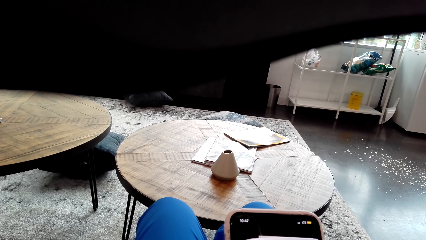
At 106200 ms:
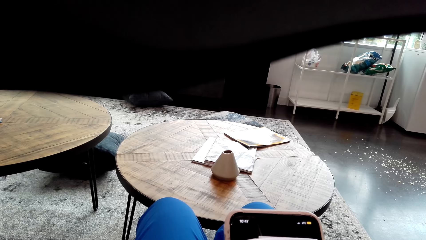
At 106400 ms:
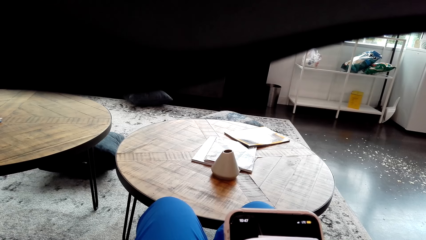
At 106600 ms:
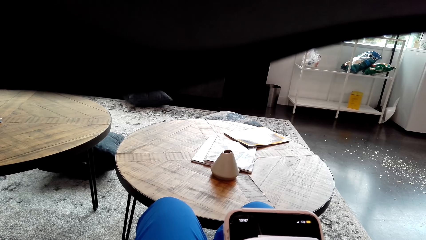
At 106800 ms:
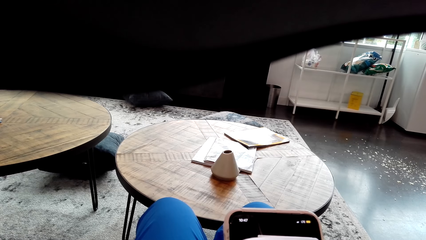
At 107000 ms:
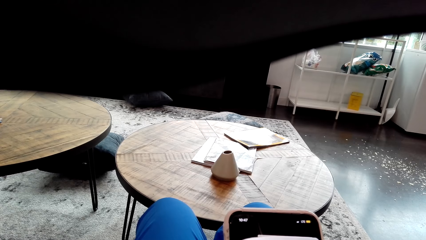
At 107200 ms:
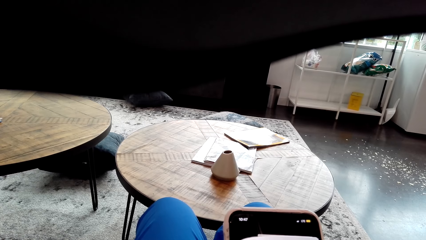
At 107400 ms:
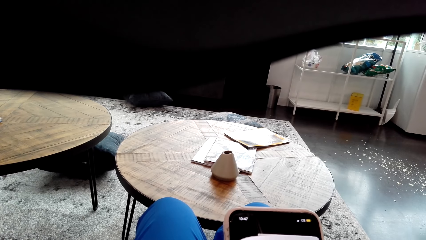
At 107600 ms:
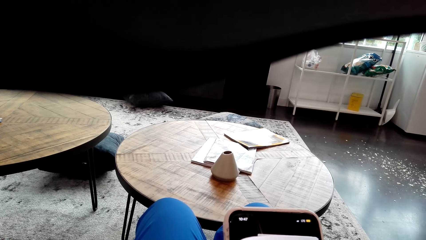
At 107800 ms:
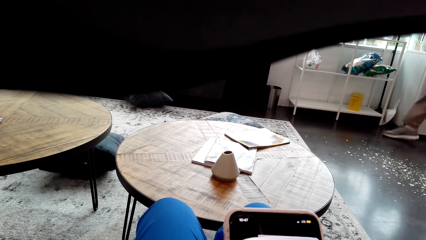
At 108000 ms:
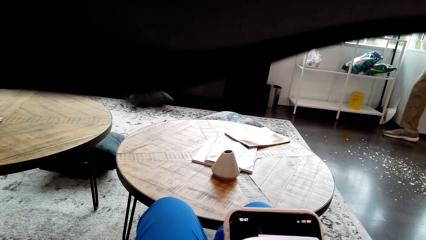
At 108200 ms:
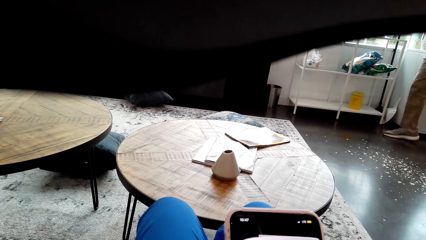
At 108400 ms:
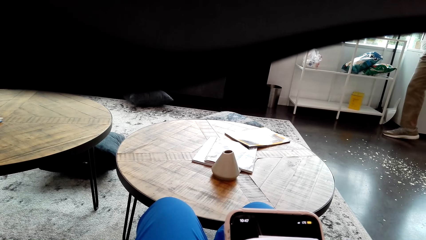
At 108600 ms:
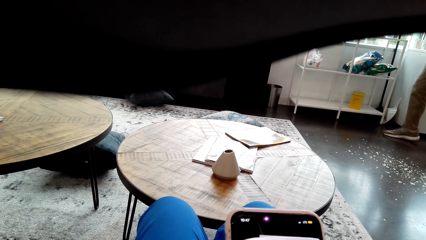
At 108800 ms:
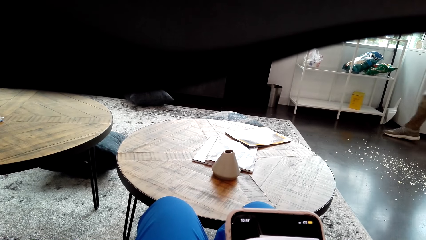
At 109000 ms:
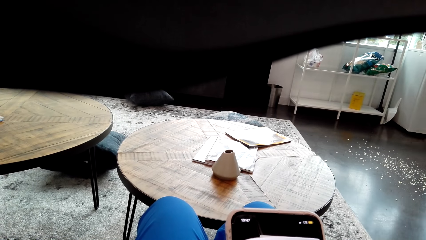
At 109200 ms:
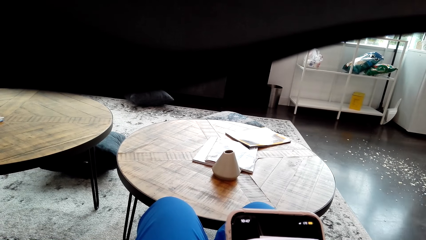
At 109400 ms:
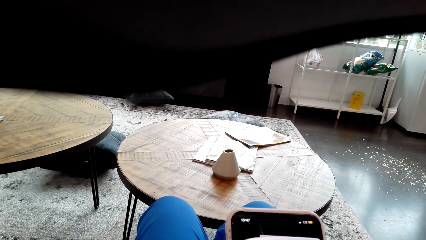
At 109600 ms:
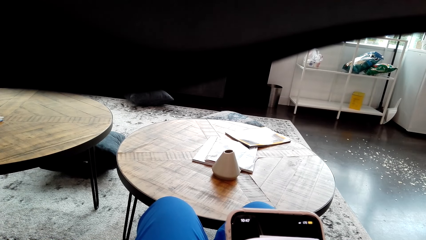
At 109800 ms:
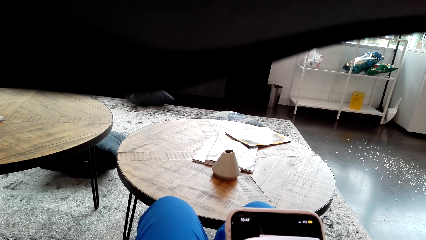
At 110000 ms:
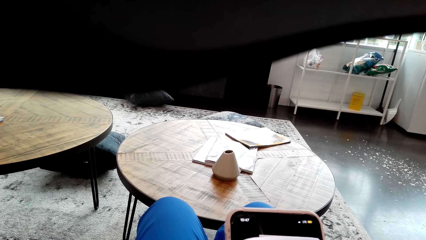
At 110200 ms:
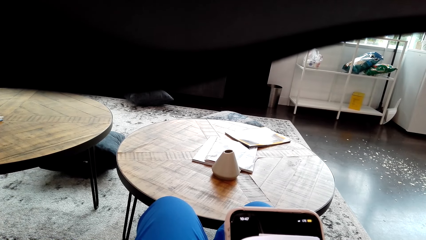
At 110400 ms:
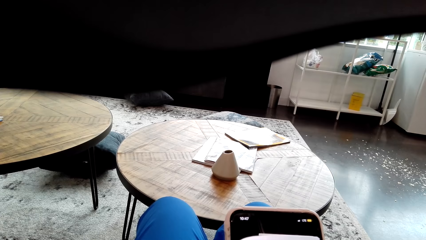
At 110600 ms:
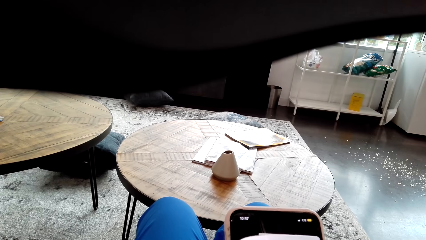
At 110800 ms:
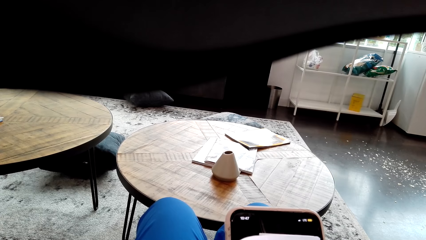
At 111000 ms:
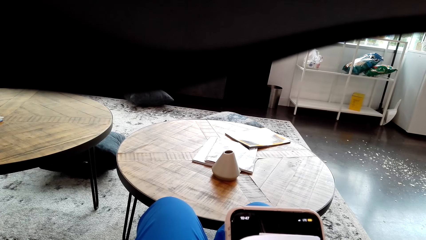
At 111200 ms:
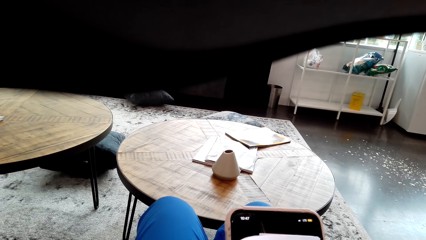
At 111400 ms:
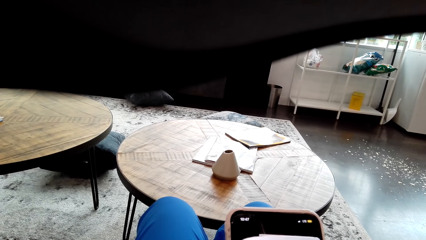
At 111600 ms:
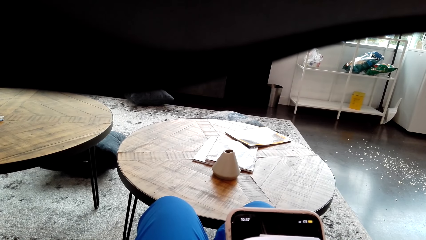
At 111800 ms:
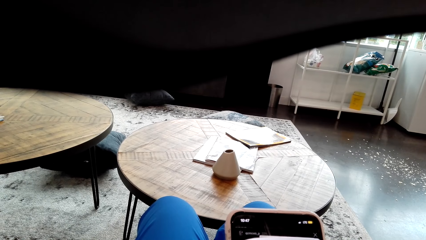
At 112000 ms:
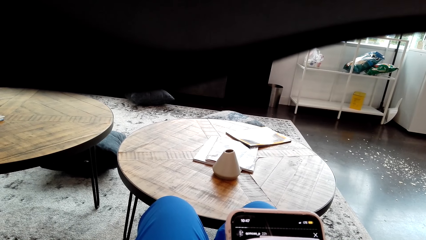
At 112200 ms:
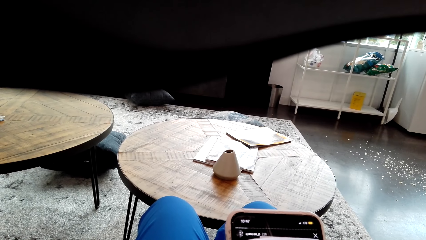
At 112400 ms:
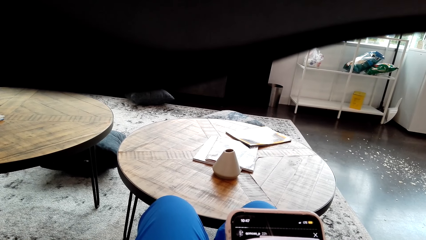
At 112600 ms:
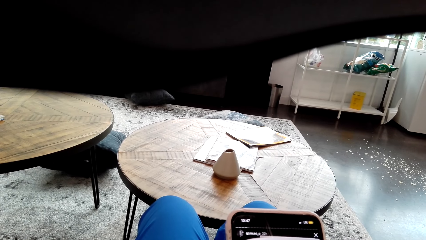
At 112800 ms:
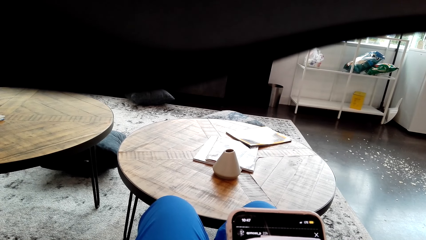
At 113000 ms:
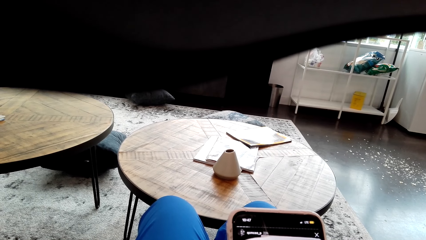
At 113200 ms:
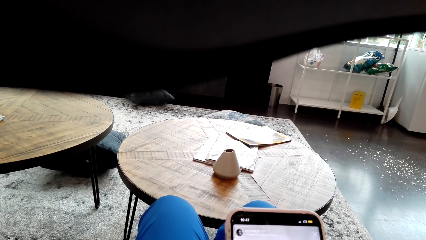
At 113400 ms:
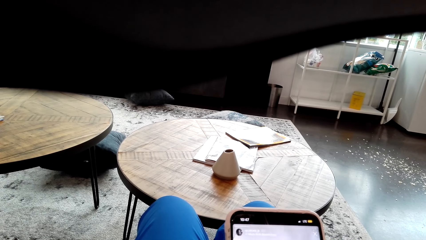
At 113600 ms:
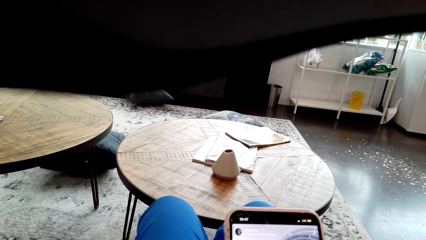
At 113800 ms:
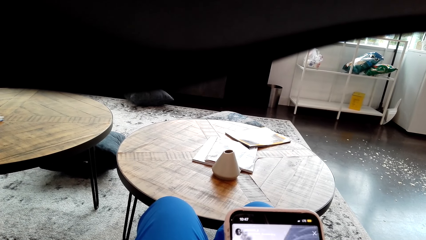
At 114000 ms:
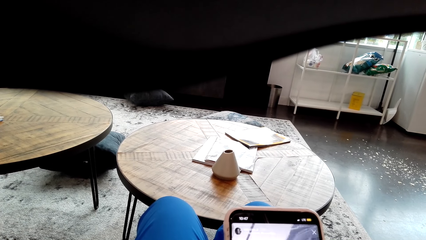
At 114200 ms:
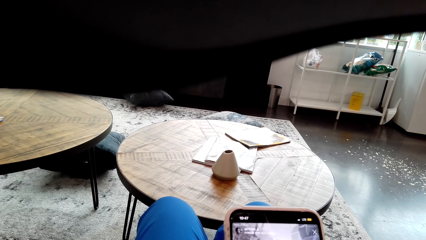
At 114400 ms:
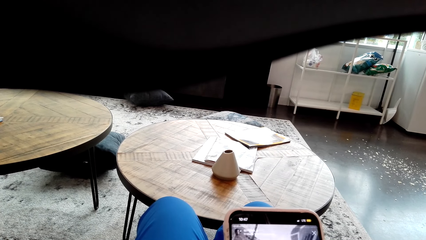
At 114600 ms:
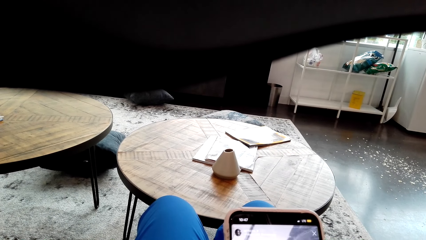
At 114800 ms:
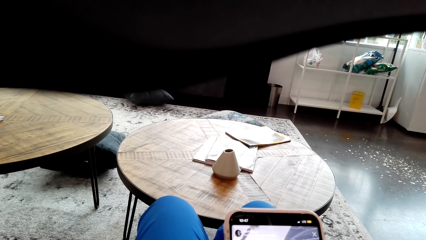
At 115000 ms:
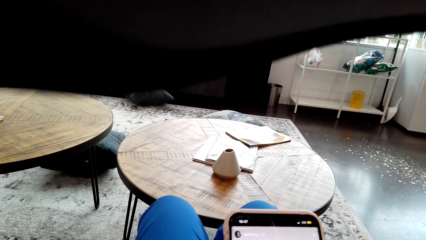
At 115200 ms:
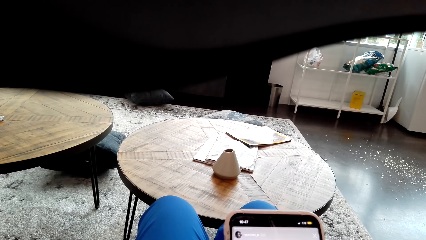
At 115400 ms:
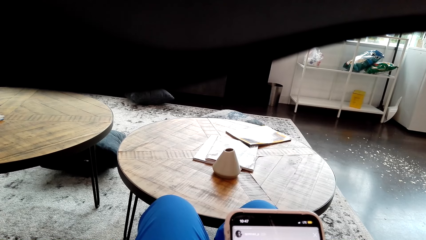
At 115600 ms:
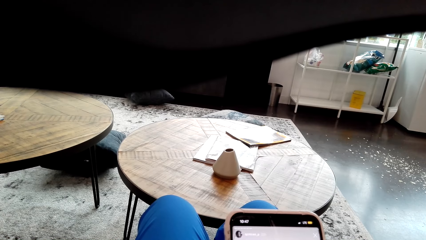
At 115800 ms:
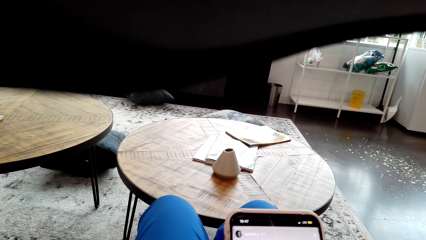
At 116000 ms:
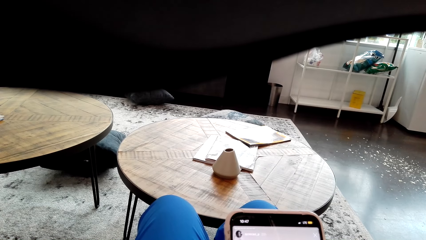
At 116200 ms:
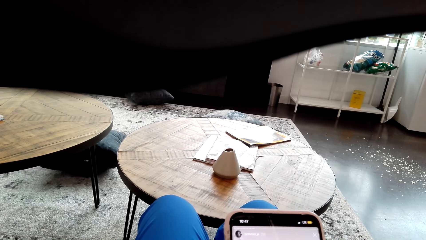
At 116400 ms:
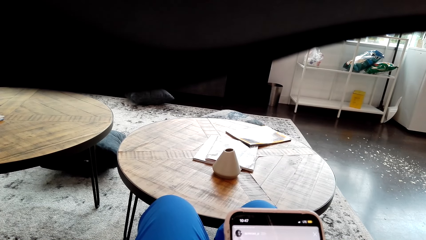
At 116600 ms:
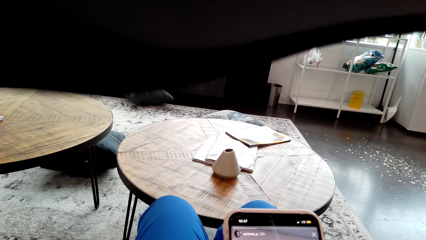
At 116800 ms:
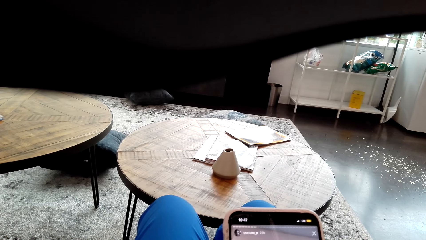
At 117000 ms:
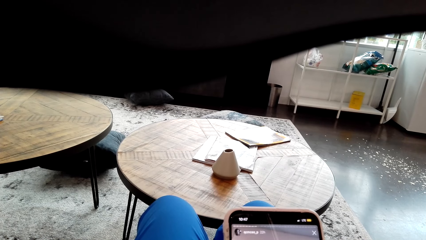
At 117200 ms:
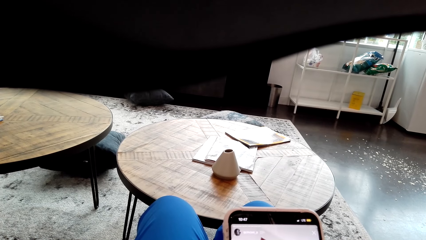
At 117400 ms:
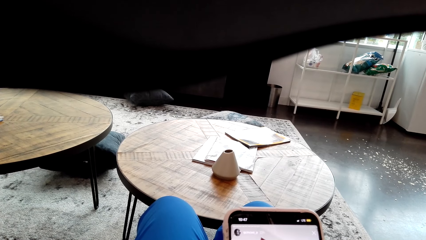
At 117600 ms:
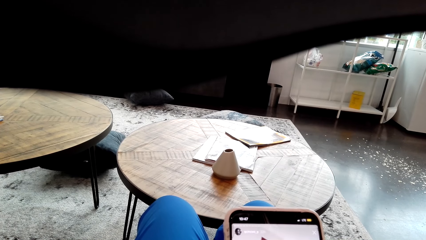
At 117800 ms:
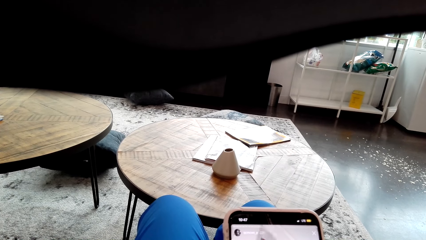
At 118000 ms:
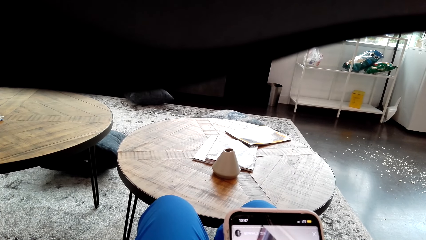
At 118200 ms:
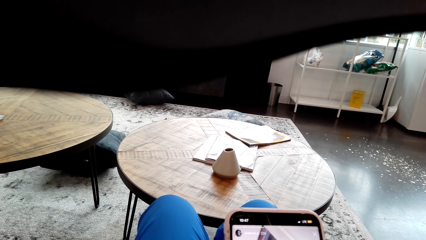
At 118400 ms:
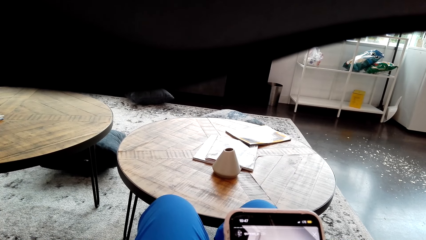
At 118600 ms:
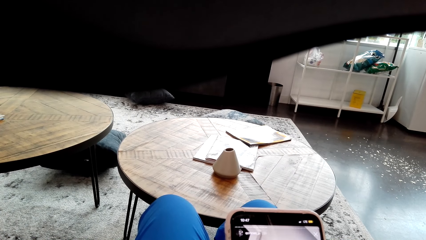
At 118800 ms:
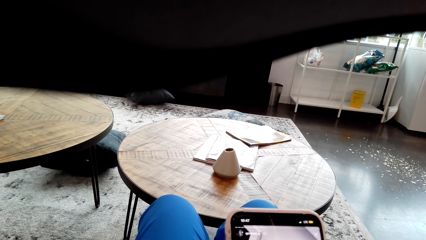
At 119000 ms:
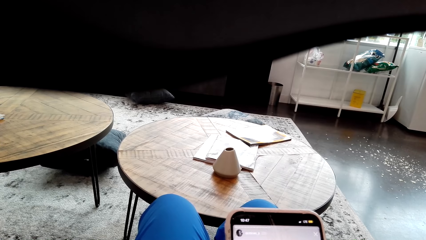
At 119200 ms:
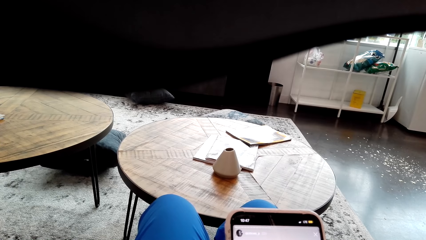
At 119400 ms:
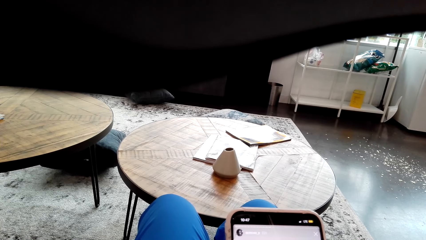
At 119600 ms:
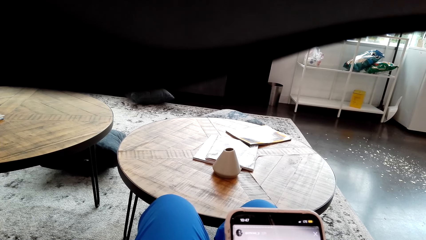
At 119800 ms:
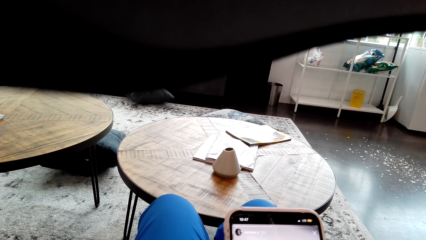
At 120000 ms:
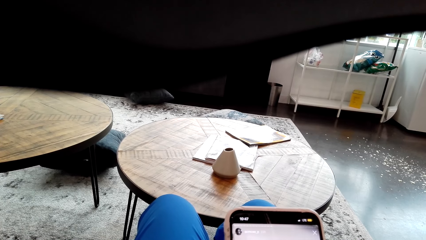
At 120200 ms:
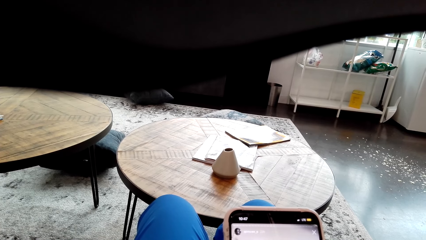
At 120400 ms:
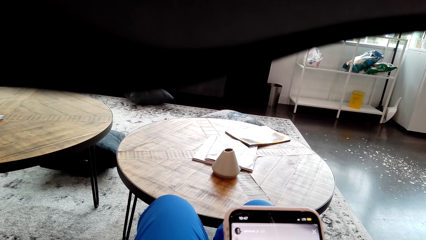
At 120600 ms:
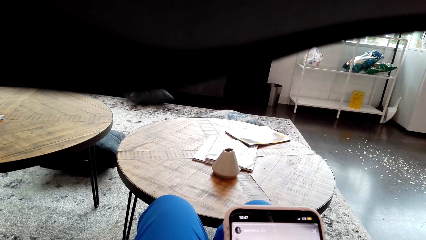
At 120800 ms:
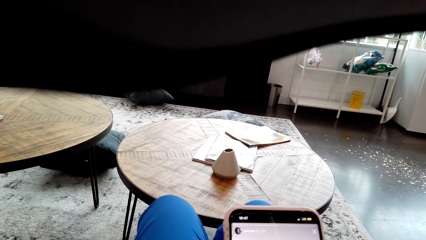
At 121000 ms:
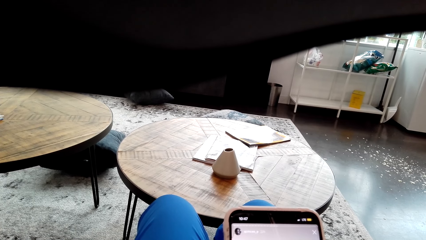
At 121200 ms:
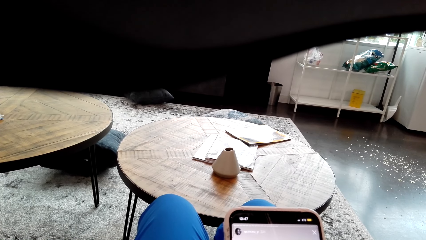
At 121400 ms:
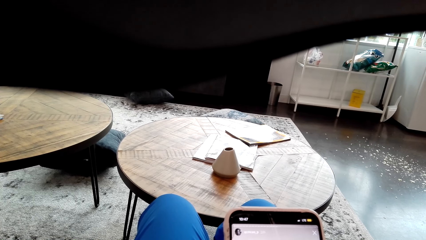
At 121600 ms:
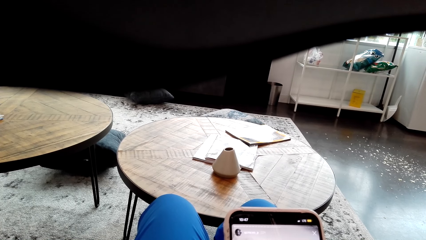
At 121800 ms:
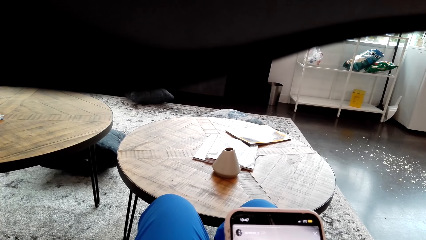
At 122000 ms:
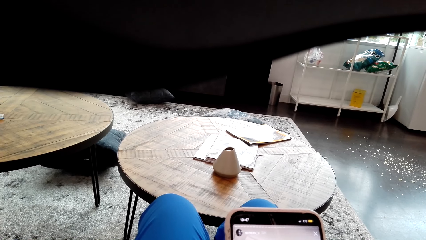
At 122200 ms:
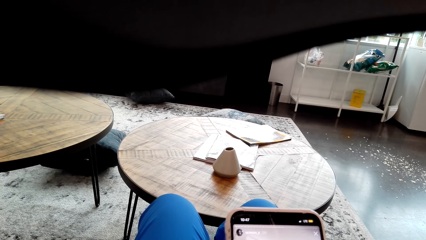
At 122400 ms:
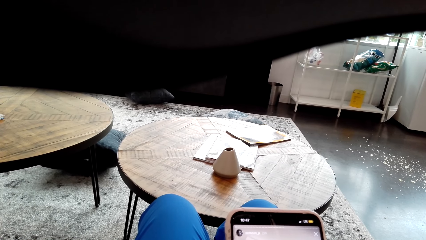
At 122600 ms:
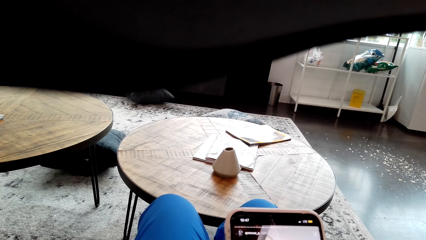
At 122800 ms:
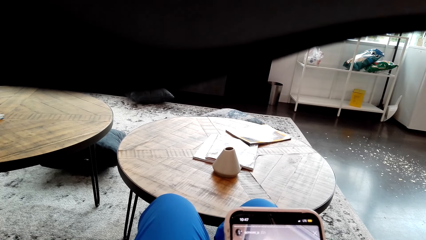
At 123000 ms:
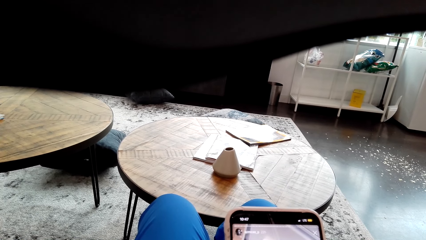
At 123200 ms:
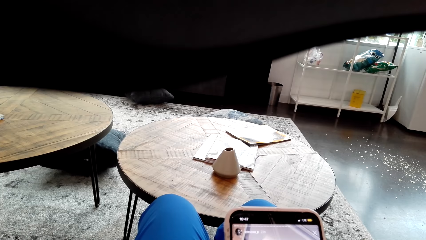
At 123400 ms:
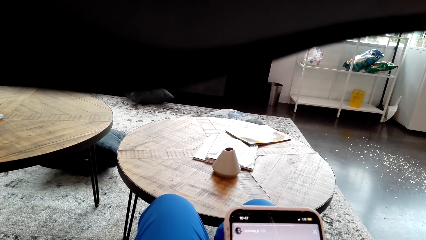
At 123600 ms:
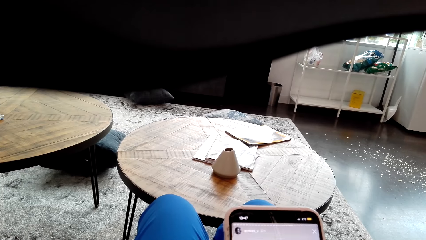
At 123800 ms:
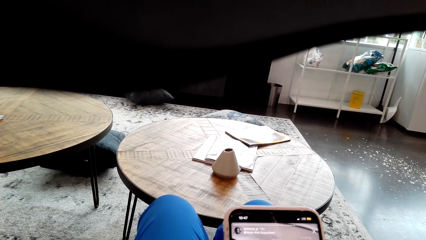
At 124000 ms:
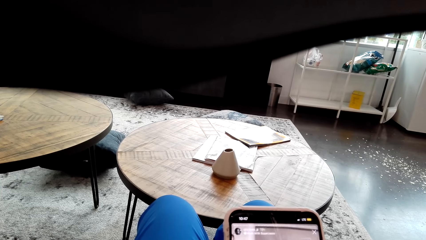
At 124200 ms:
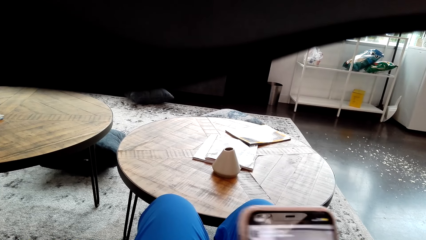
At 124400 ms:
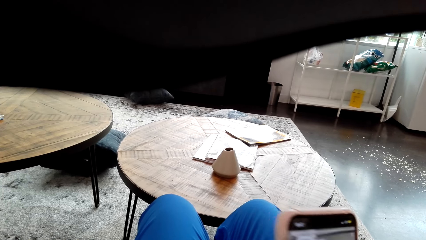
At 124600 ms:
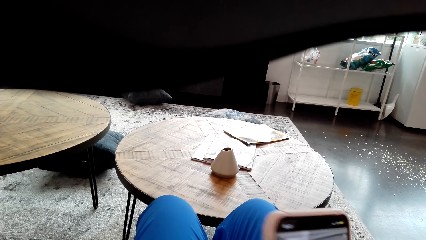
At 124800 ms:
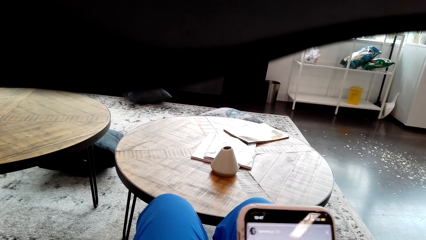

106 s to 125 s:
A man steps in the room. The man walks around the house. The camera wearer uses the phone.
